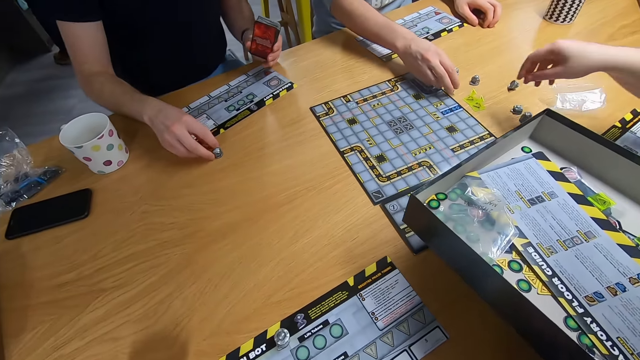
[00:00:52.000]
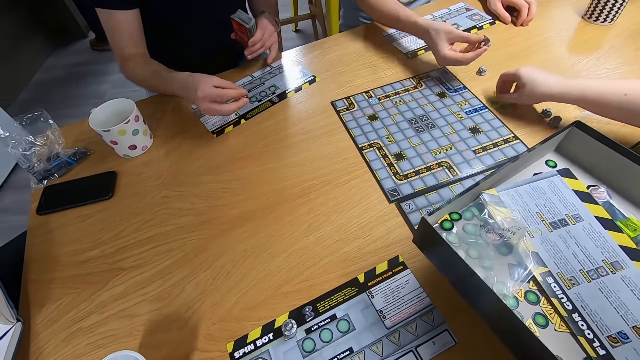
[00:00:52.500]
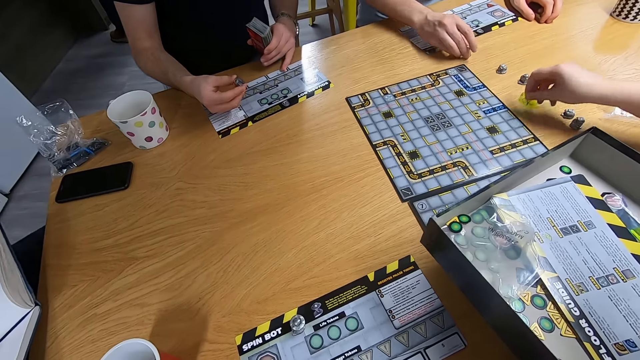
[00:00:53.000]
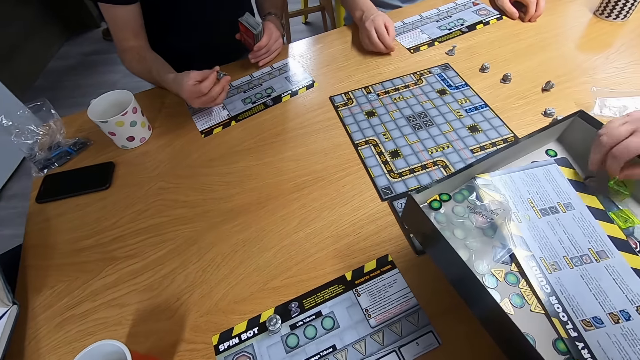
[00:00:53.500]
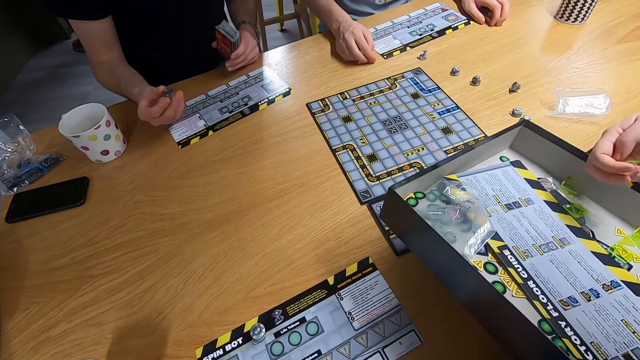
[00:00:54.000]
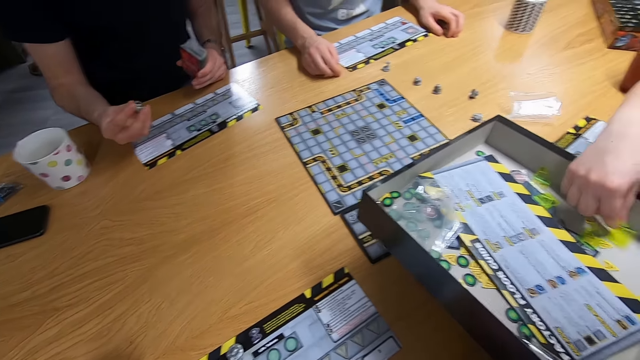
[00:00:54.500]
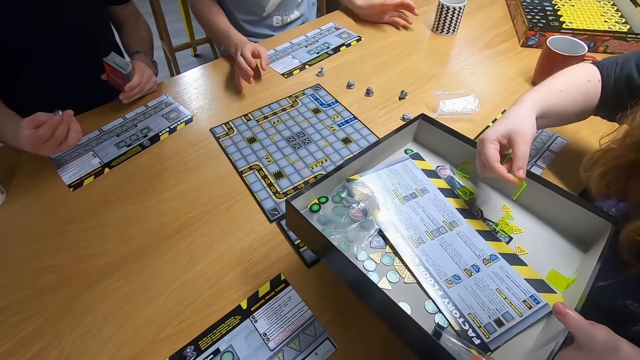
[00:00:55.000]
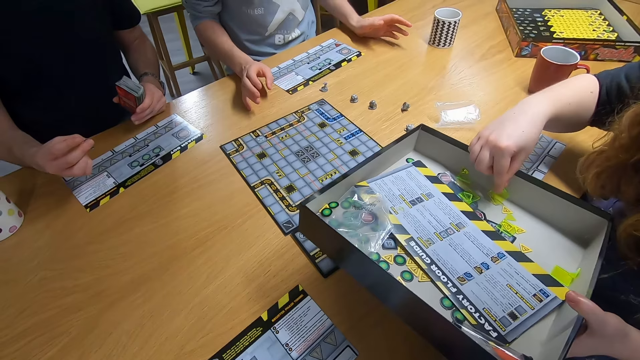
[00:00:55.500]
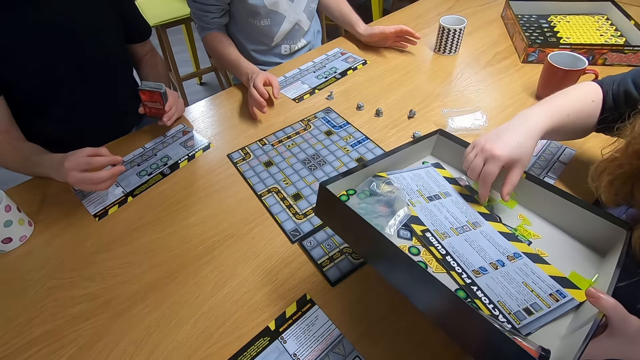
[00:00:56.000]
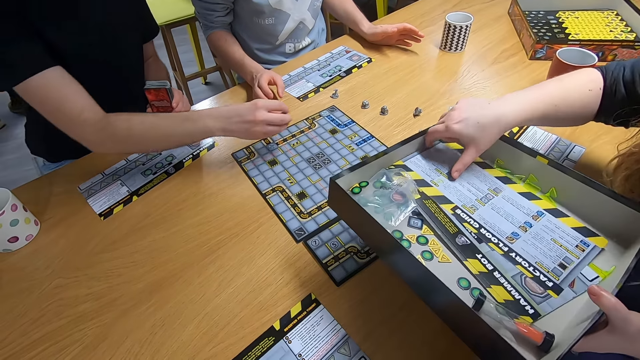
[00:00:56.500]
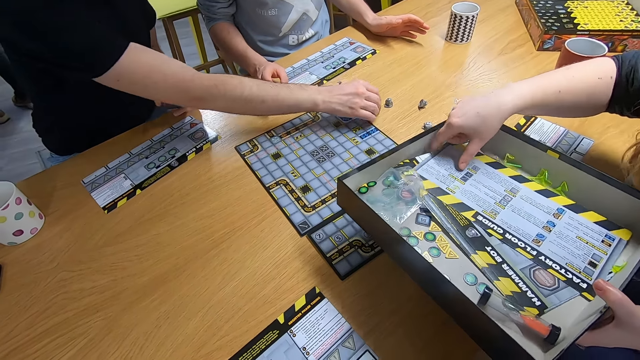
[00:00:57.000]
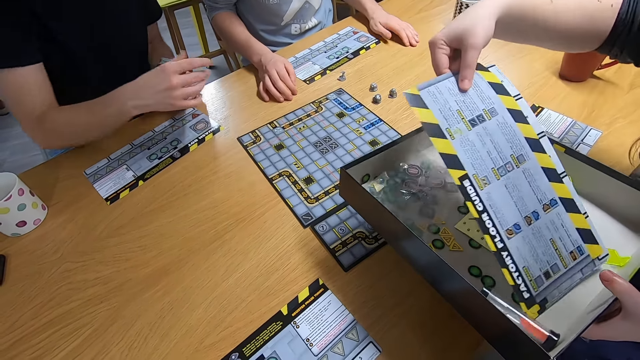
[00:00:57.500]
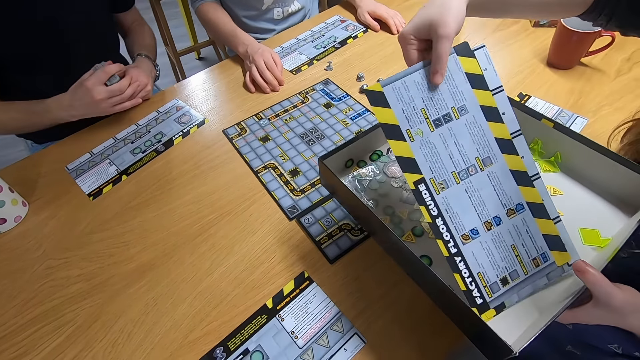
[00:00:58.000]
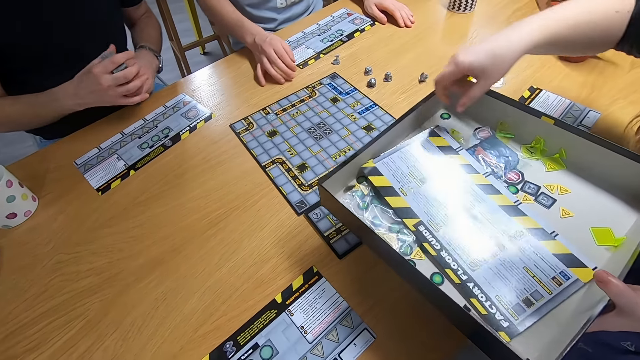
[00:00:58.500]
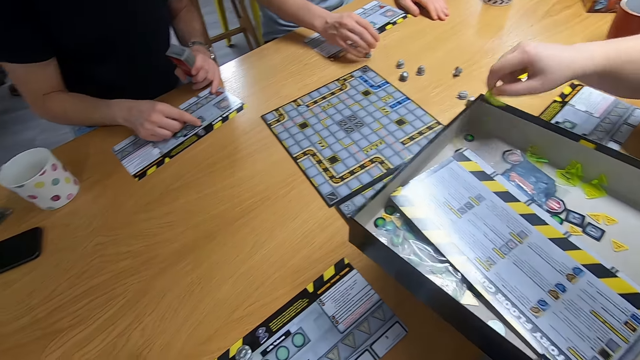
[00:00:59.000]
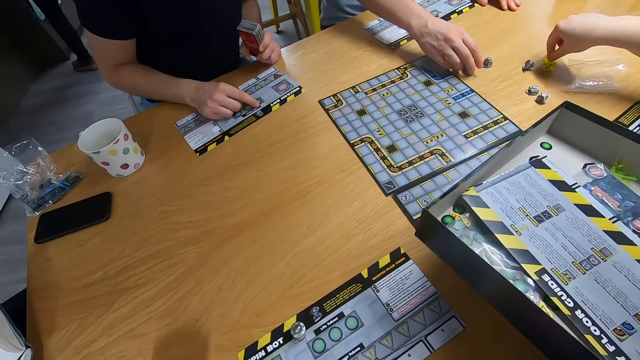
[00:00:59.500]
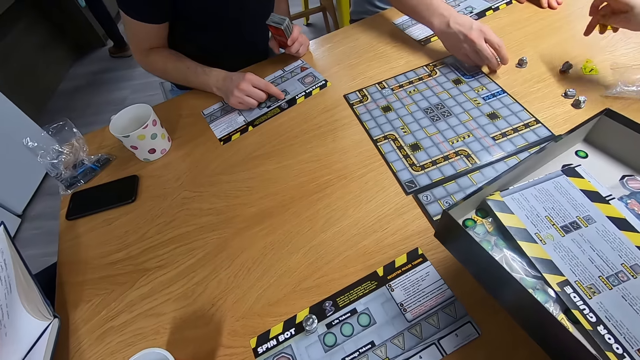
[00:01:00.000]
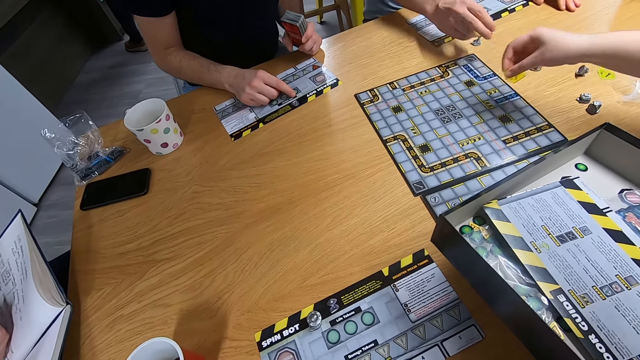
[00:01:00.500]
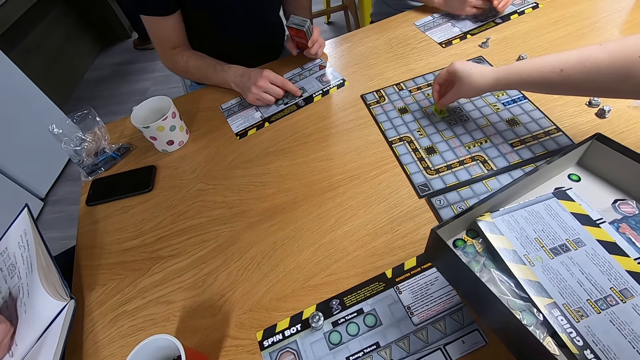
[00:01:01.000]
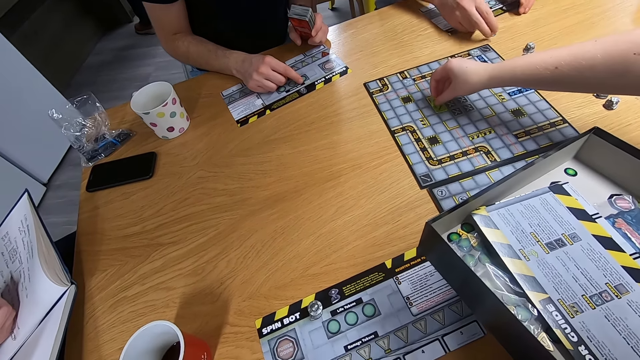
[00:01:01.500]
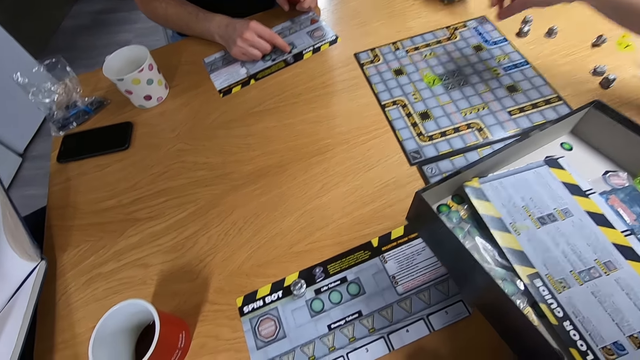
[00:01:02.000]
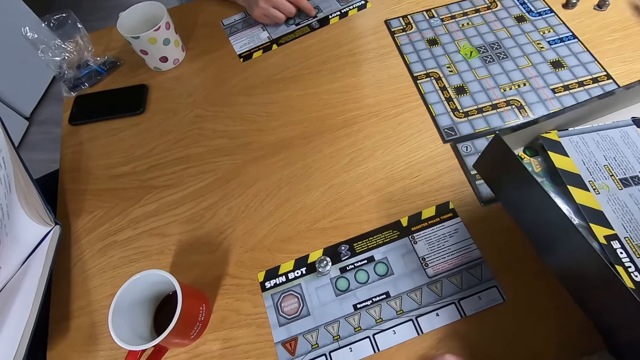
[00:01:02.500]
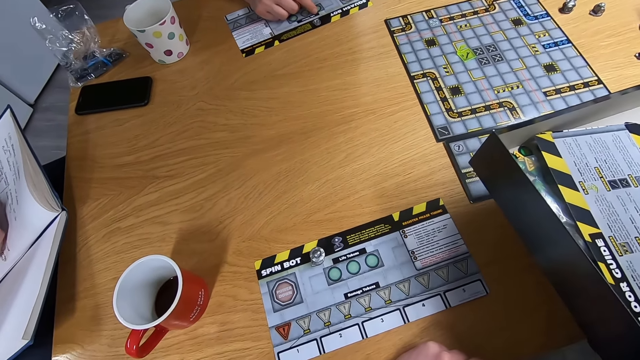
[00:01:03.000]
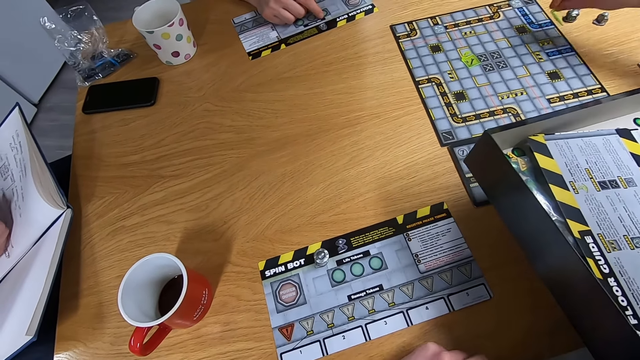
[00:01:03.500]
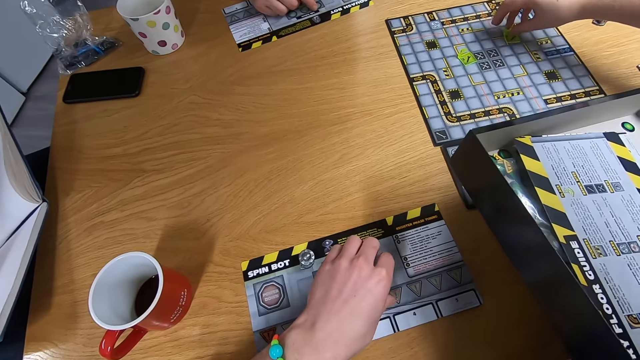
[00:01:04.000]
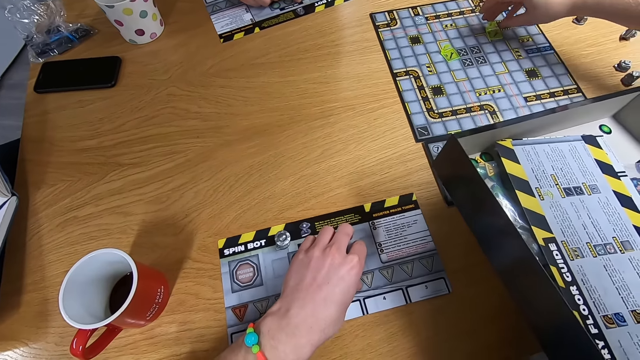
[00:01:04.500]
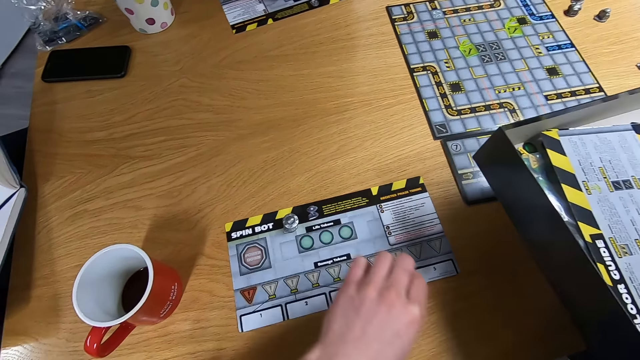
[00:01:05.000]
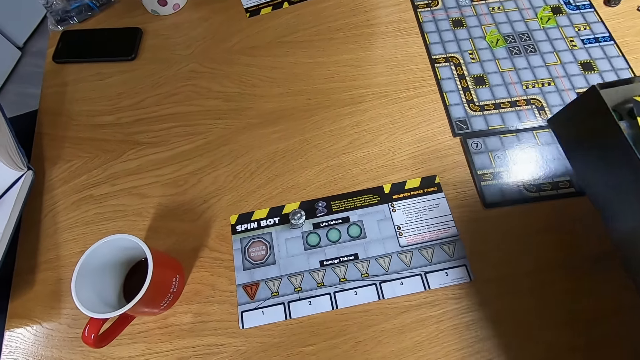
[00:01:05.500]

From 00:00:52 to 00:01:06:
A man picks up the board game piece with the right hand. A lady swings the right hand, picks up a board game piece with the right hand and puts the board game piece in the box. The man swings the right hand and drops the game piece on the desk. The lady touches the instruction sheet, picks up the board game piece with the right hand and drops the board game piece on the desk. Another man picks up the game piece with the right hand. The lady puts the game piece on the board and swings the right hand. The camera wearer stares at the board game. They swing the left hand. The lady puts the board game piece on the board. The camera wearer pushes the paper board on the table. They move the spin bot with the left hand.

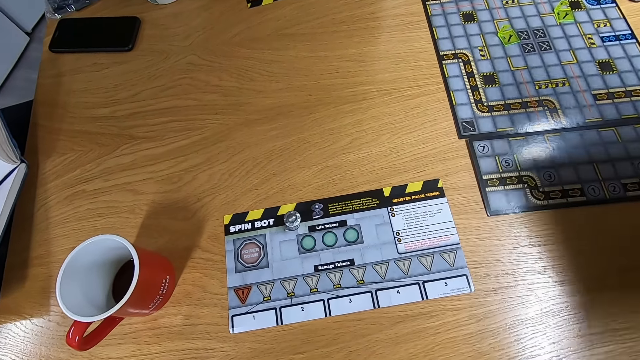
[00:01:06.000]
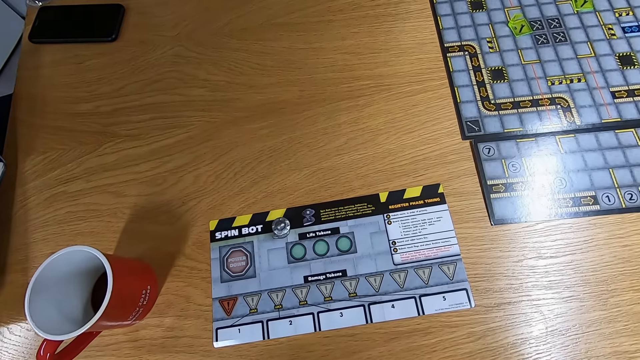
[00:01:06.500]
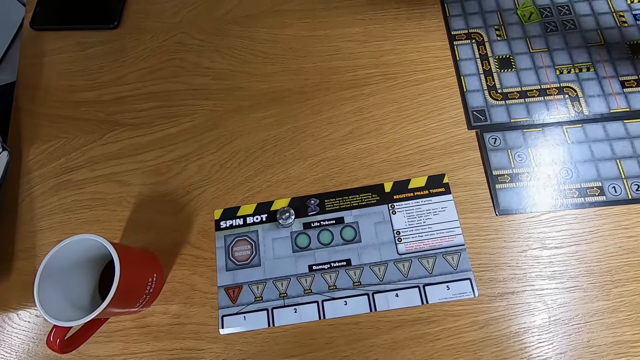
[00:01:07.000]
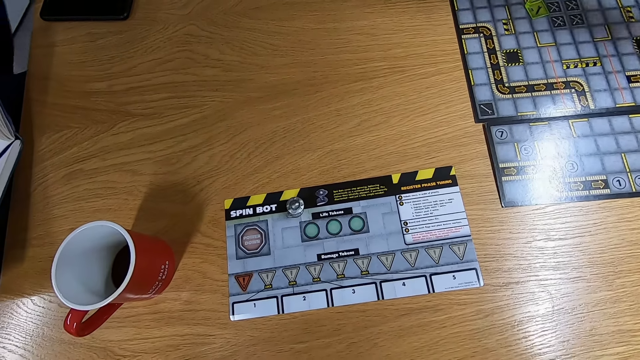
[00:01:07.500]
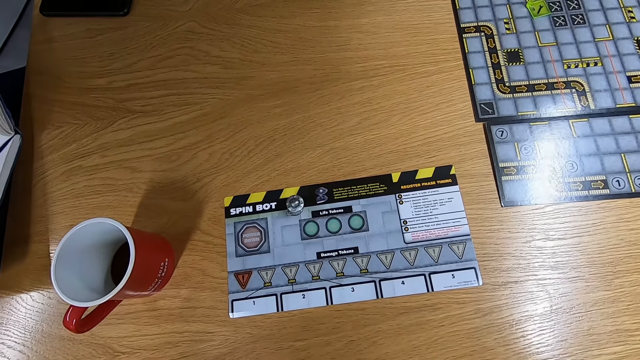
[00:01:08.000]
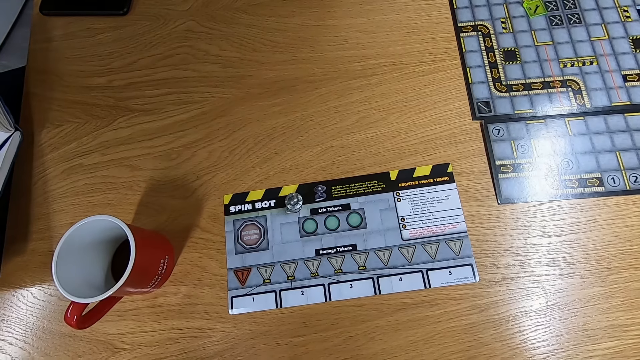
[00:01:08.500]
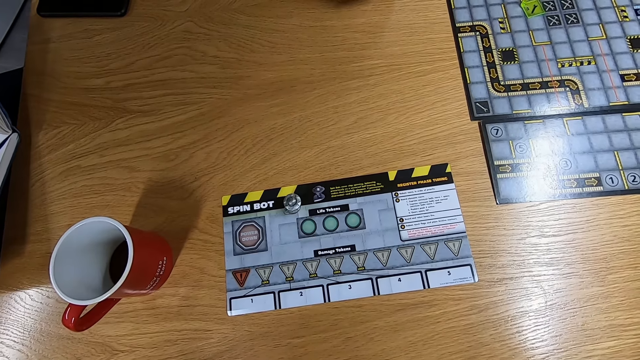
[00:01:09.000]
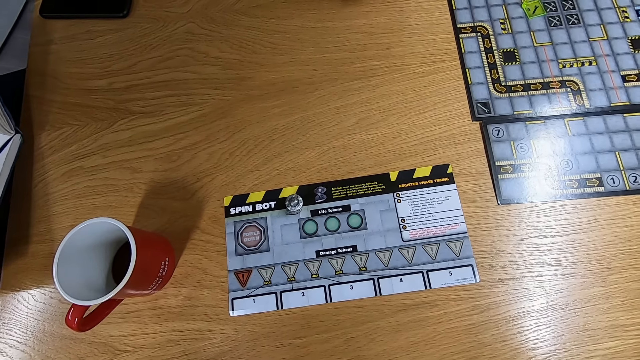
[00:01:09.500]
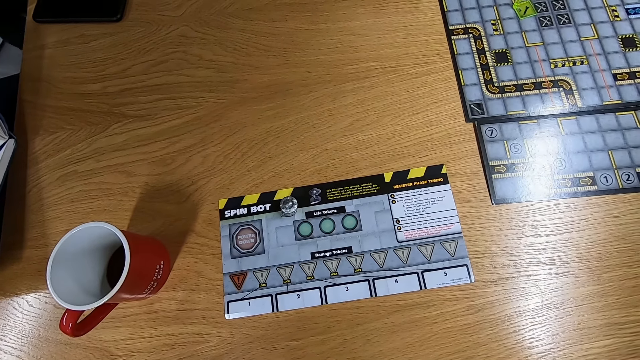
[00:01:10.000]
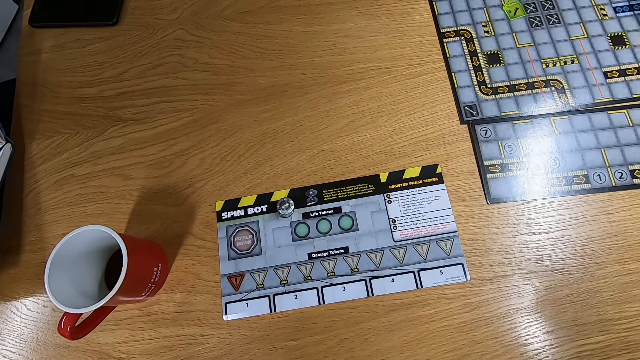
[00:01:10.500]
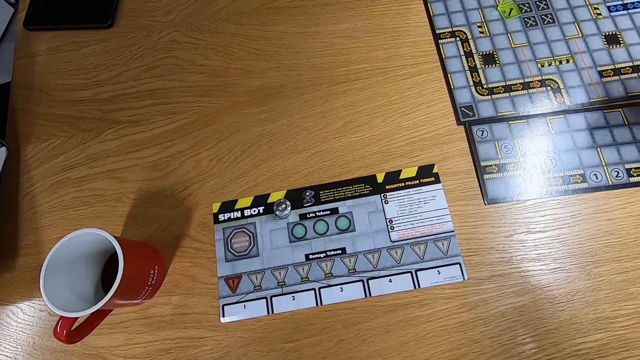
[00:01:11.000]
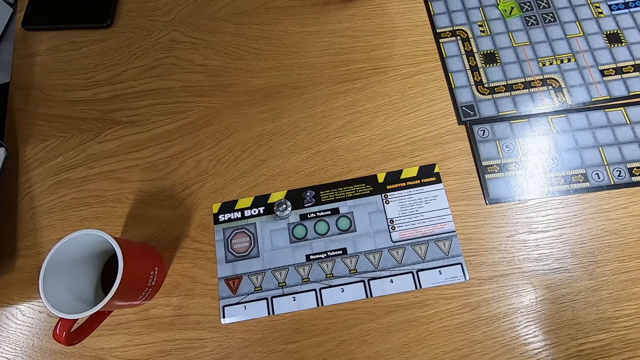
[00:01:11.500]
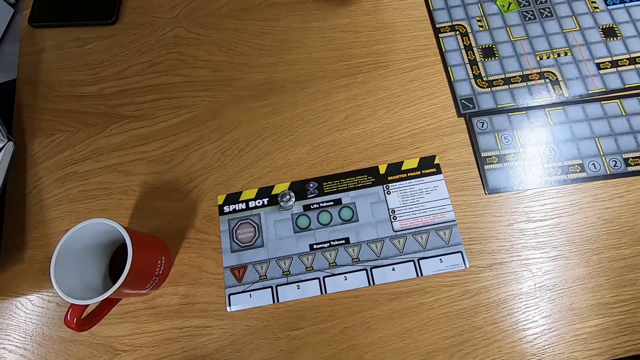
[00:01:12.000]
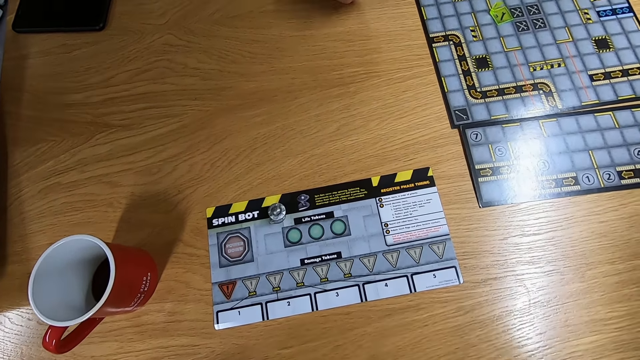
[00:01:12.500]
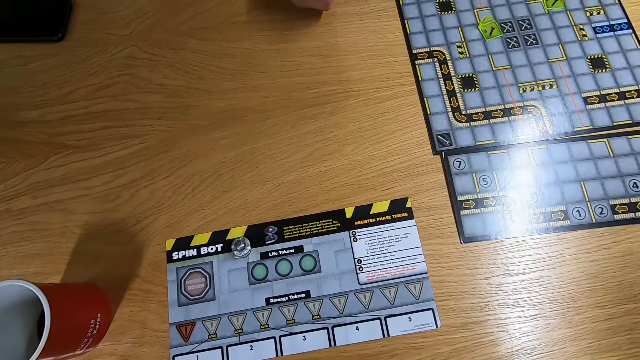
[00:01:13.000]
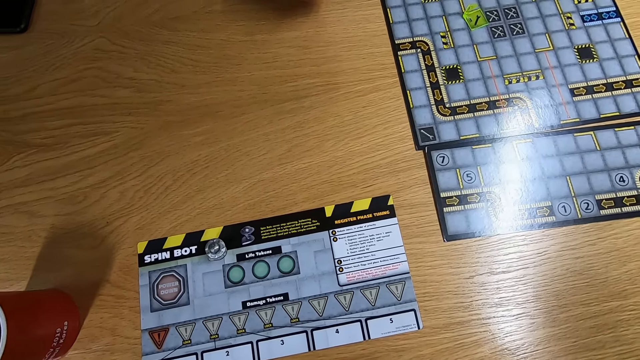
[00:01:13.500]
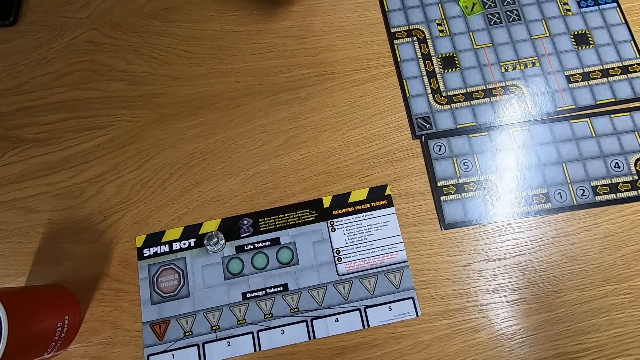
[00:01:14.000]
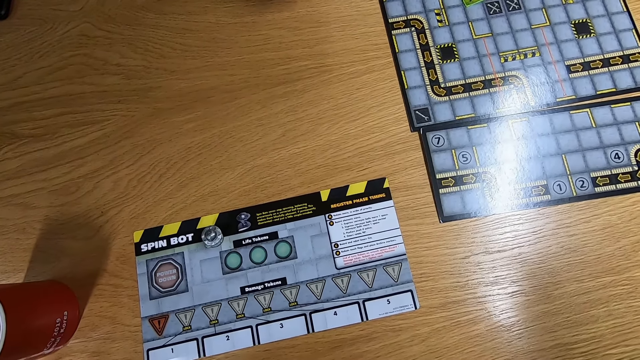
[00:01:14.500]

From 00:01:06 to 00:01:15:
The camera wearer stares at the board game.
